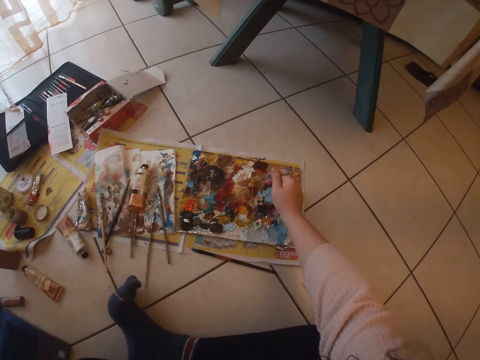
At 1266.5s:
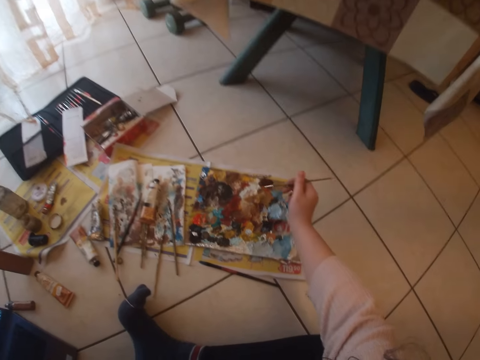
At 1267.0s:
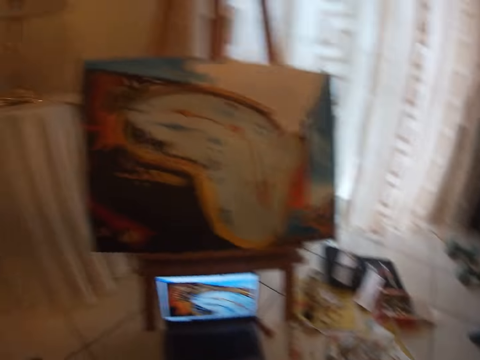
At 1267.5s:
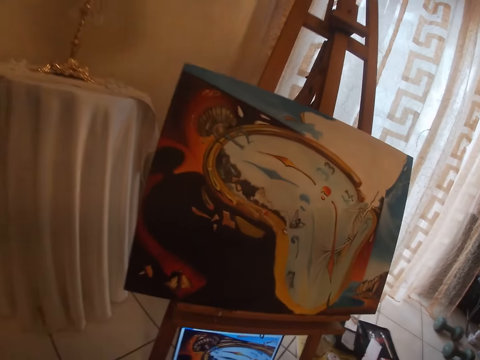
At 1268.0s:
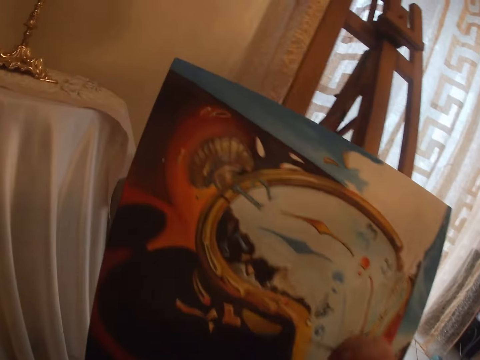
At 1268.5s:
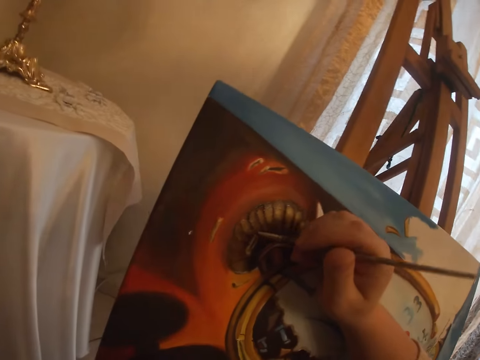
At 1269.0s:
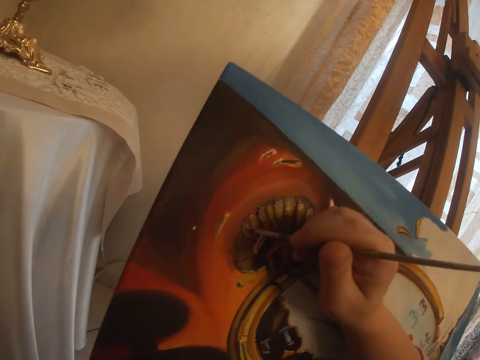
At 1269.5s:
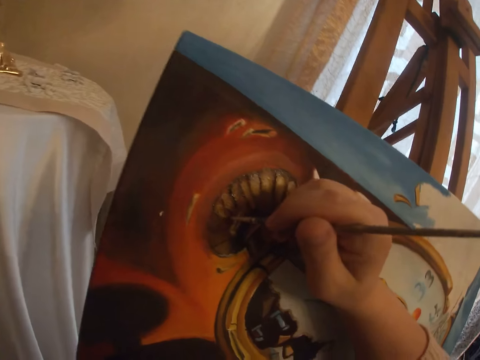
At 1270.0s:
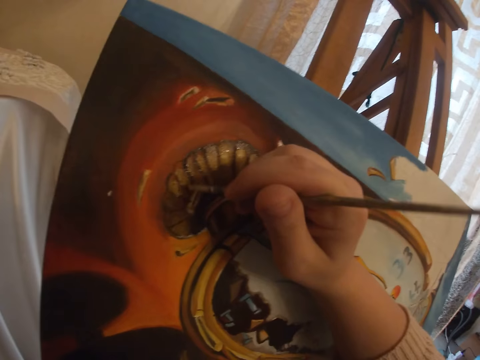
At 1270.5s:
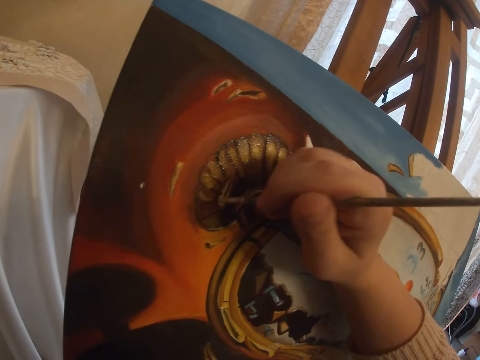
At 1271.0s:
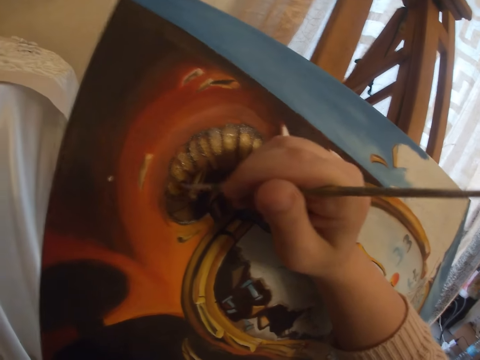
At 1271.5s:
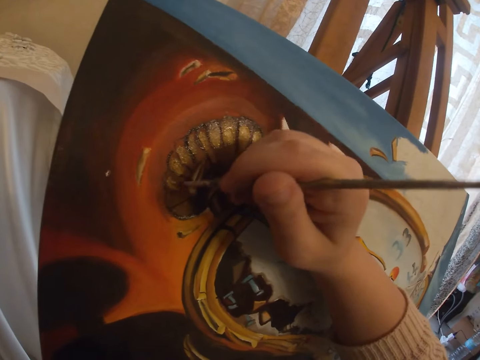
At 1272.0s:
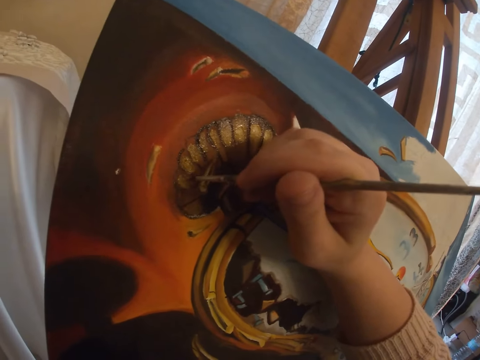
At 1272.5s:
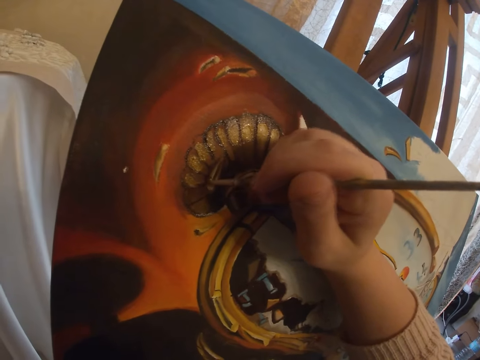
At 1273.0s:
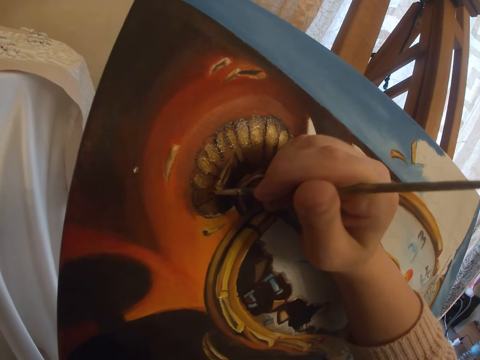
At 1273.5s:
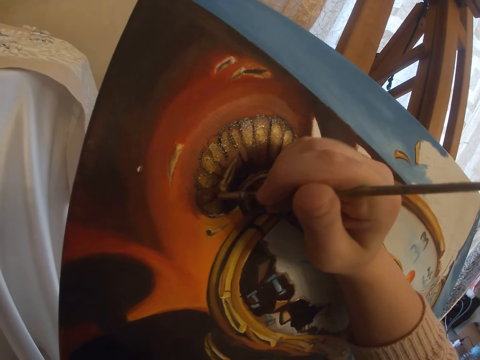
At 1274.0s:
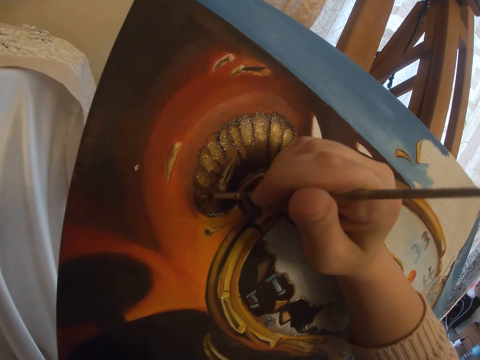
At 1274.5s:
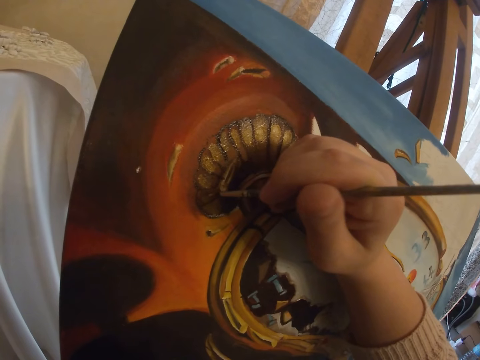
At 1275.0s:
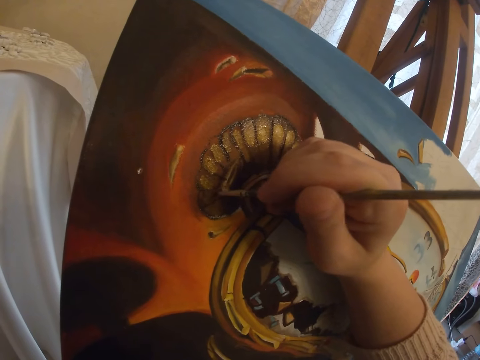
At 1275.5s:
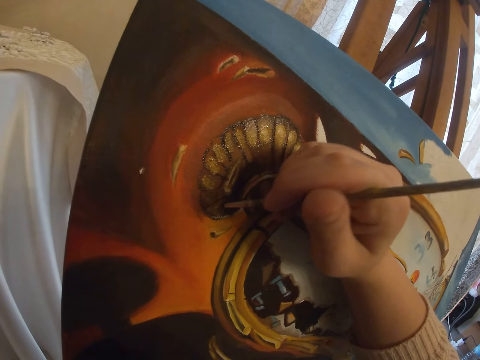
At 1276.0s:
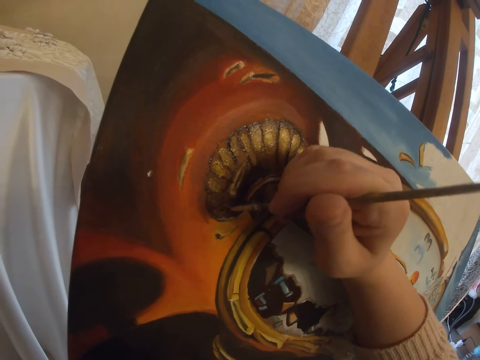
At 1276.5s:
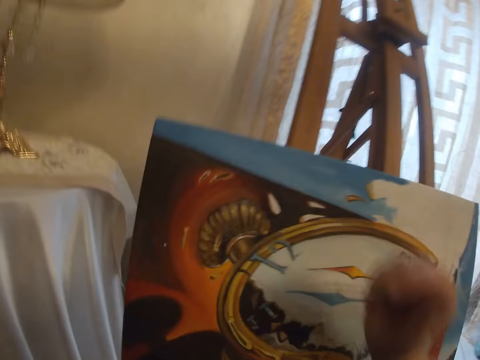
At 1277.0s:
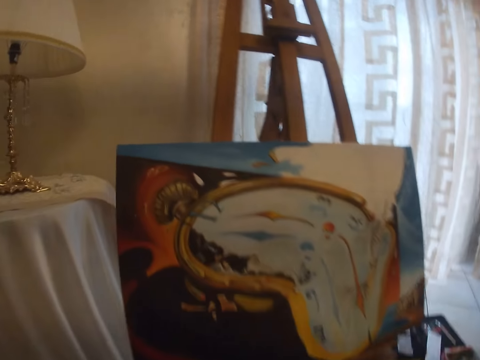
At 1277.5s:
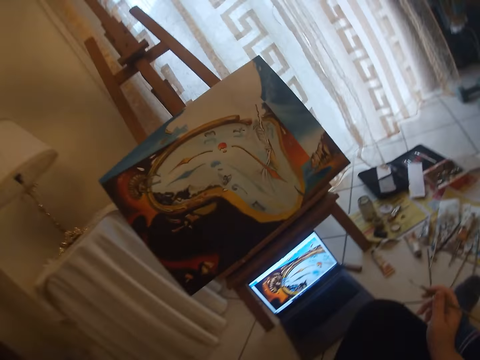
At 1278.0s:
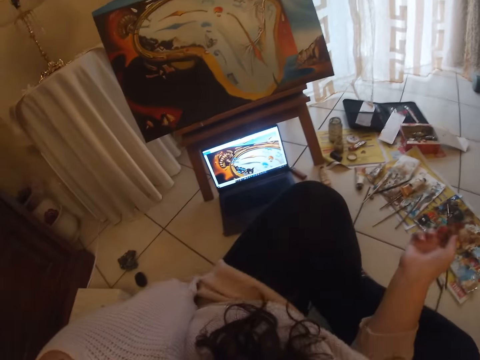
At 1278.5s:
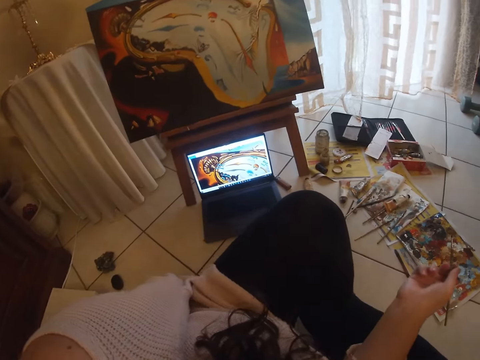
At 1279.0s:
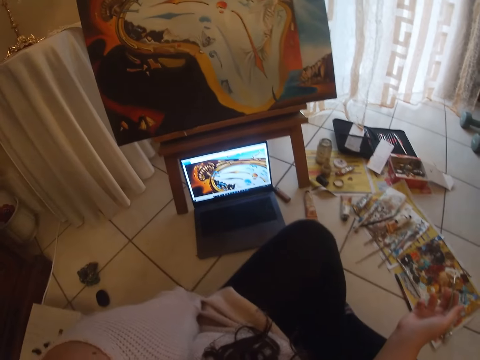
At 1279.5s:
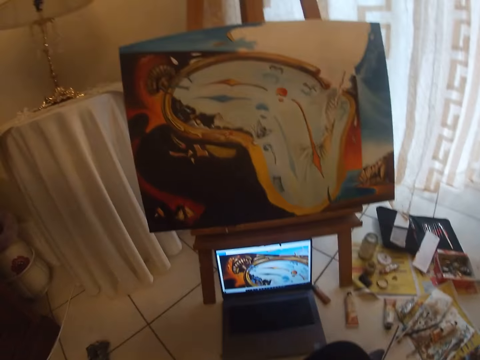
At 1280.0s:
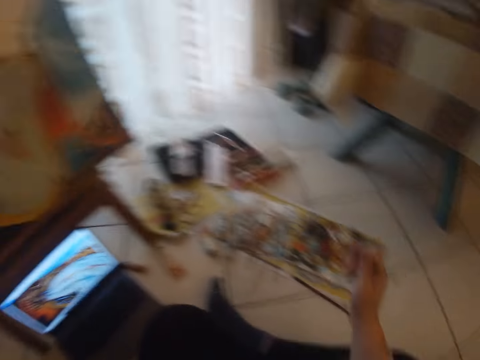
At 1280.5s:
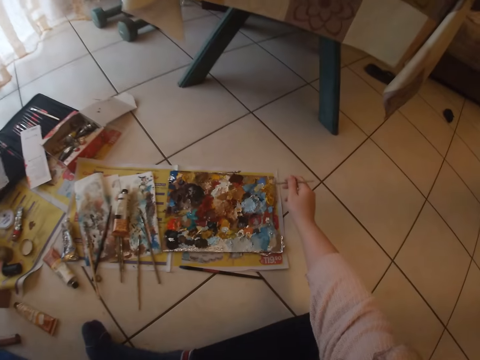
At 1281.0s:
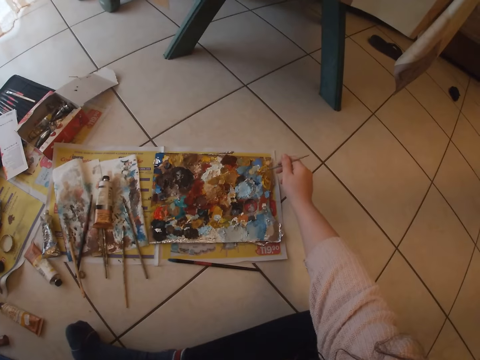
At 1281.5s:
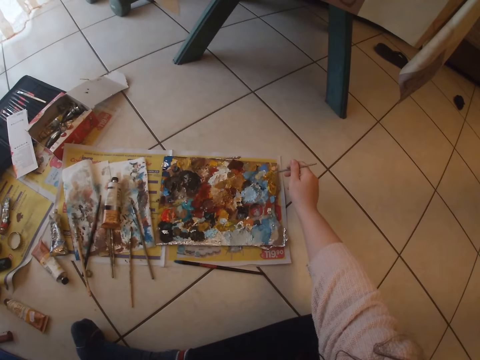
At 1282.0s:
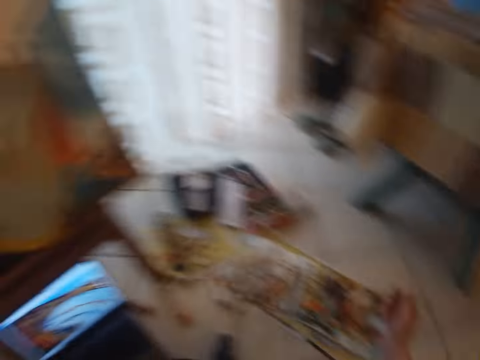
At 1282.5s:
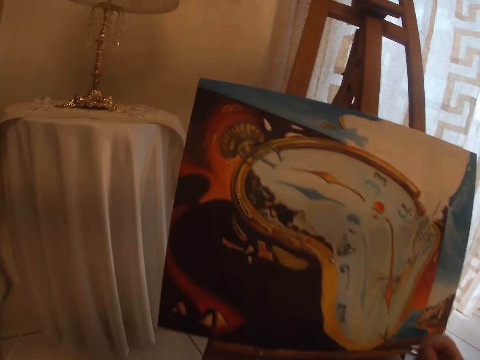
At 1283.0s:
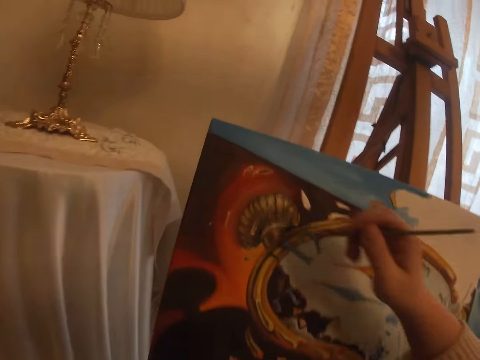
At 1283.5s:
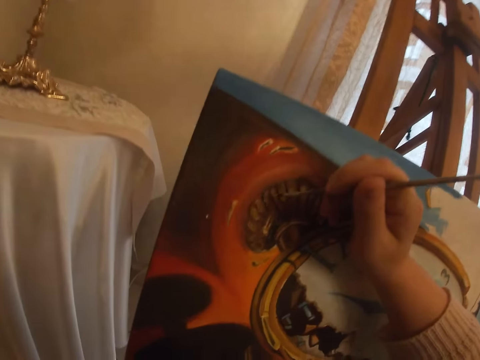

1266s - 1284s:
The camera wearer picks paint from the paint board with the brush in her right hand. She paints with the brush in her right hand the art on the canvas. She checks the screen of the laptop. She picks another colour of paint from the paint board with the brush in her right hand.

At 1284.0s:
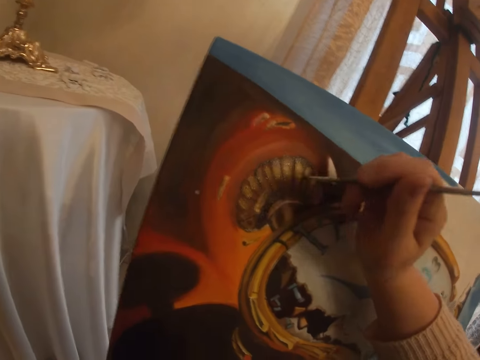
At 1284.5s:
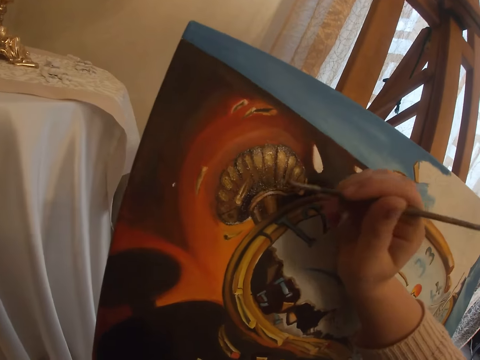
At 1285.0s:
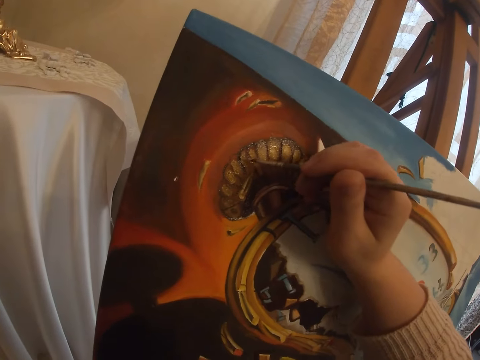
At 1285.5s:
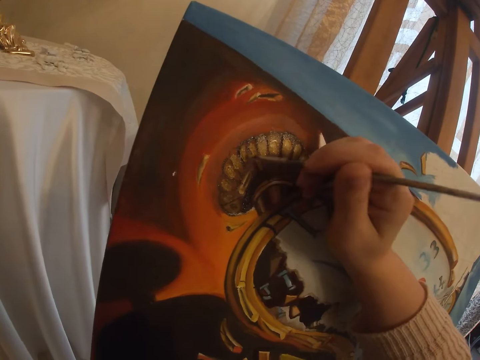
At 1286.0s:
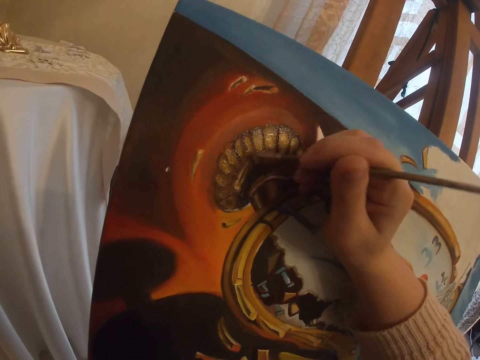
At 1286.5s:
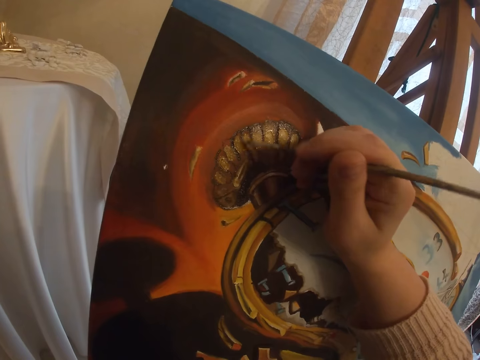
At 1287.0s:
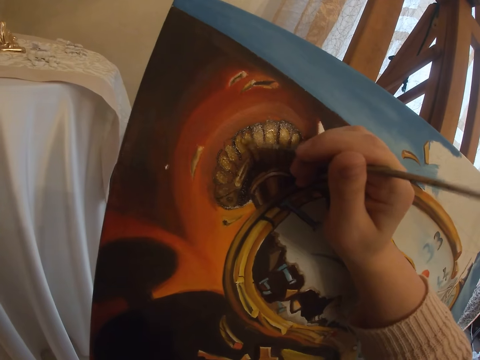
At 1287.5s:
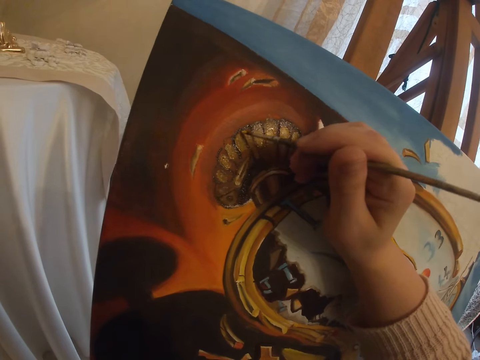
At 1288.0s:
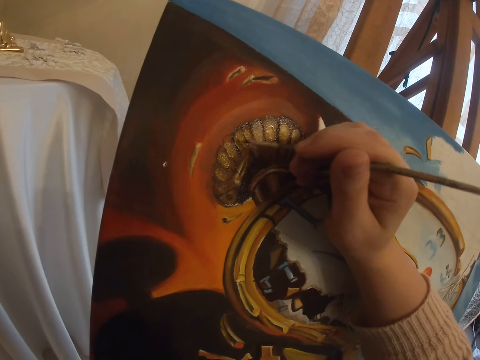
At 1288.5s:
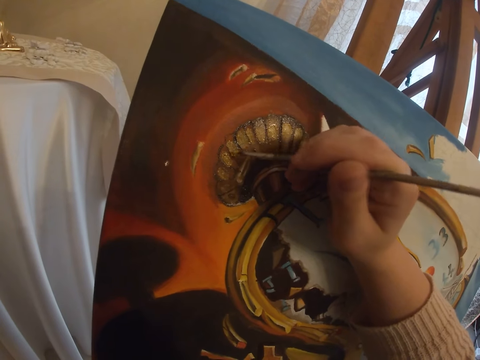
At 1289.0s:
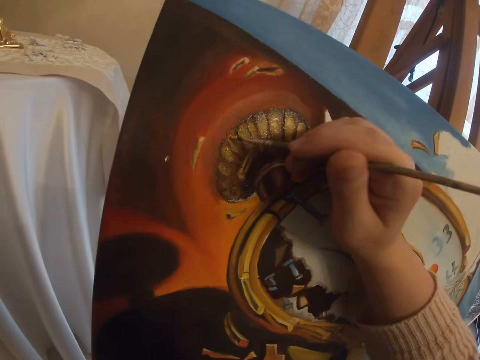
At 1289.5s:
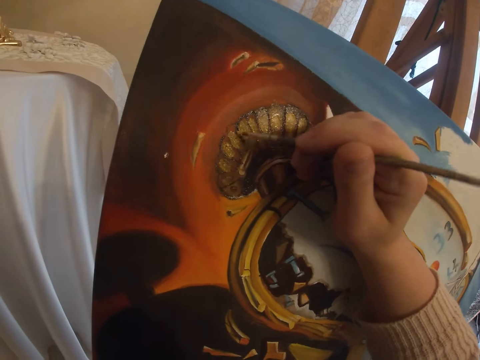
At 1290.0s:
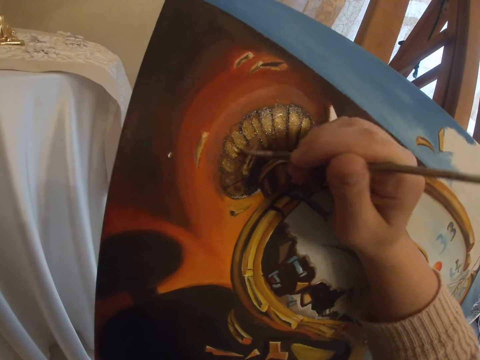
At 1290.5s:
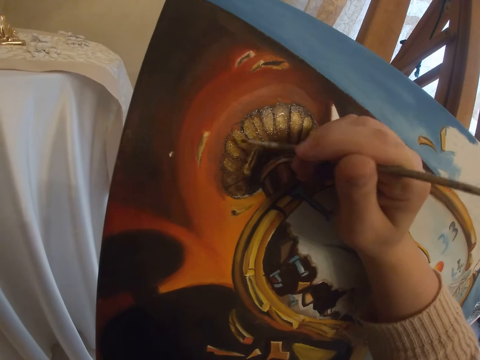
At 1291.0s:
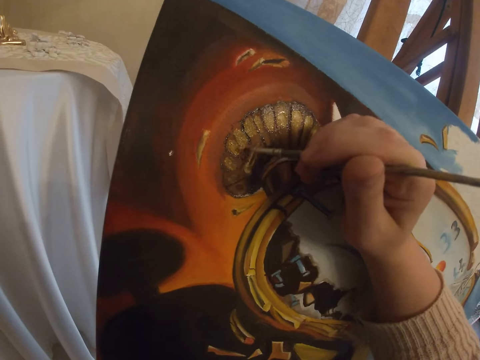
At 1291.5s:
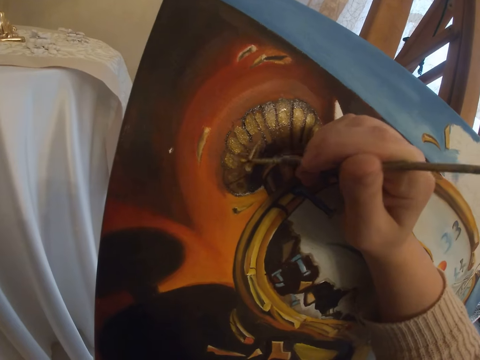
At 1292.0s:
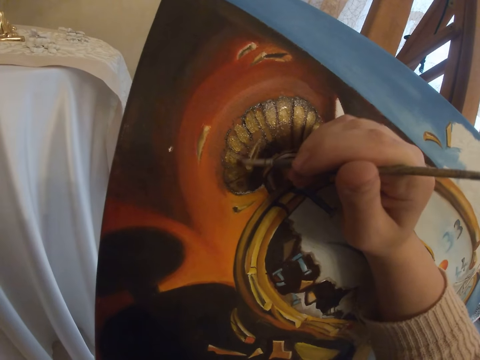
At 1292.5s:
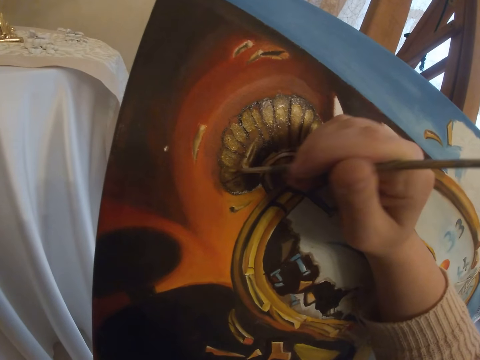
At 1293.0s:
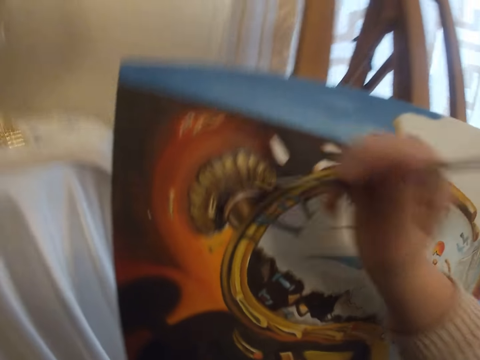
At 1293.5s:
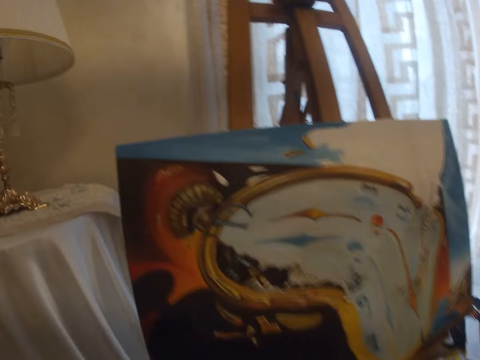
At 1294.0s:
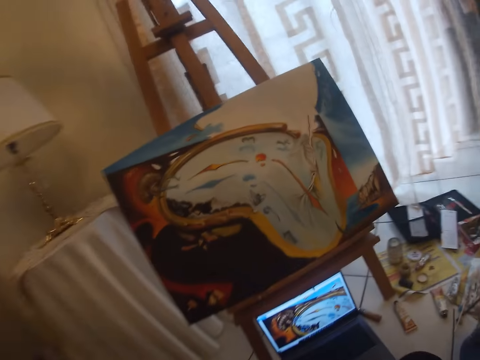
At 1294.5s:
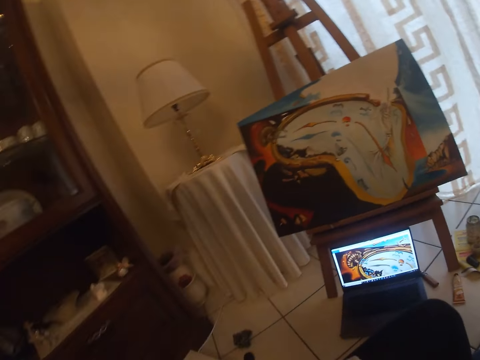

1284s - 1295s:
The camera wearer paints with the brush in her right hand the art on the canvas.
